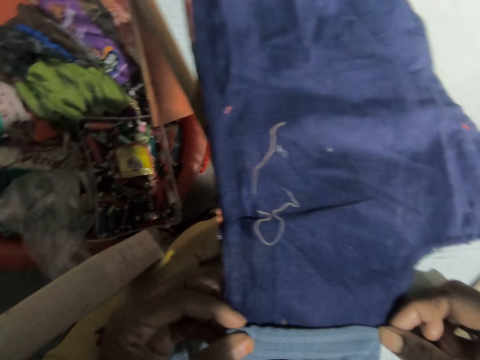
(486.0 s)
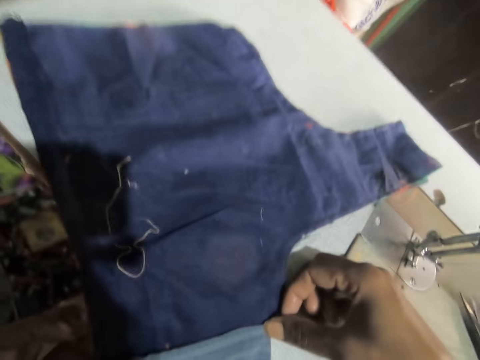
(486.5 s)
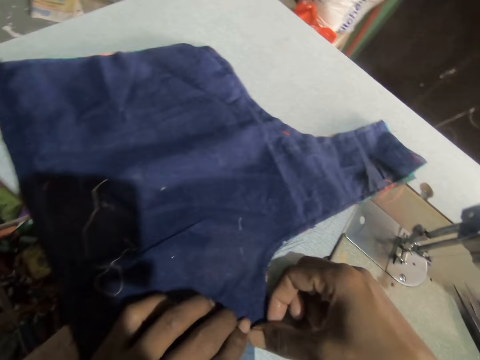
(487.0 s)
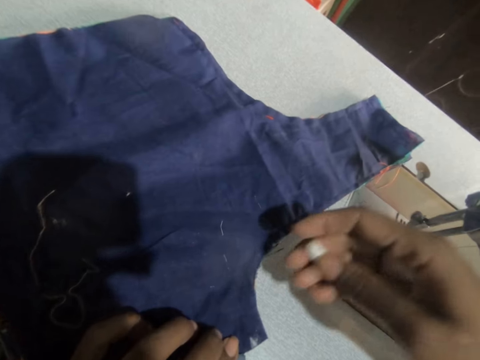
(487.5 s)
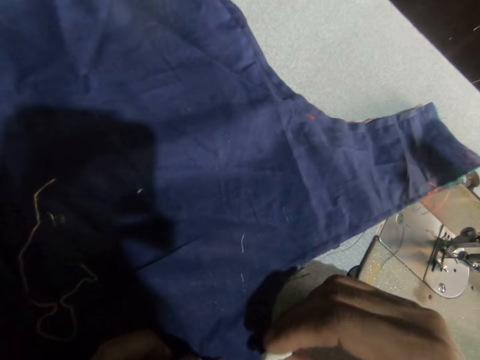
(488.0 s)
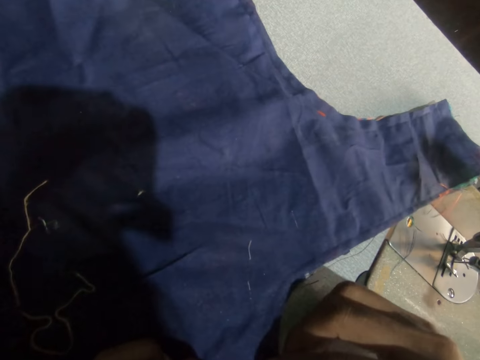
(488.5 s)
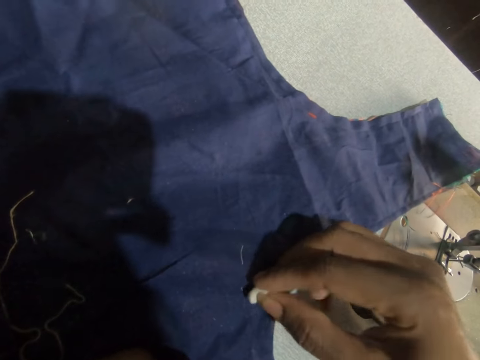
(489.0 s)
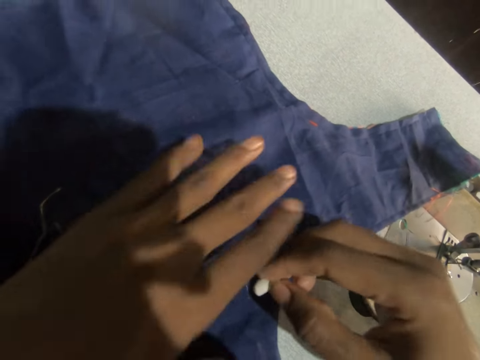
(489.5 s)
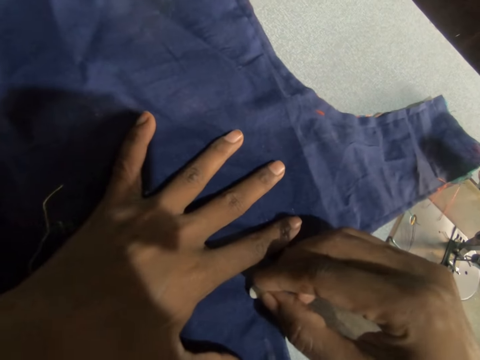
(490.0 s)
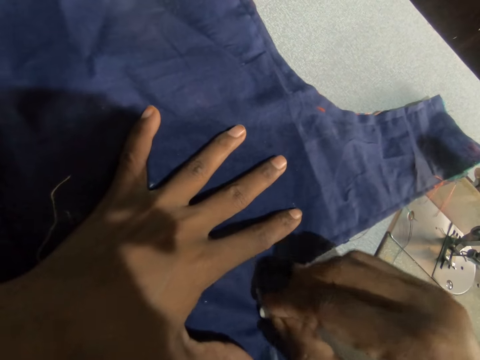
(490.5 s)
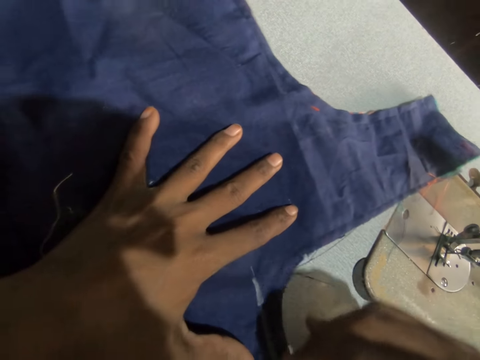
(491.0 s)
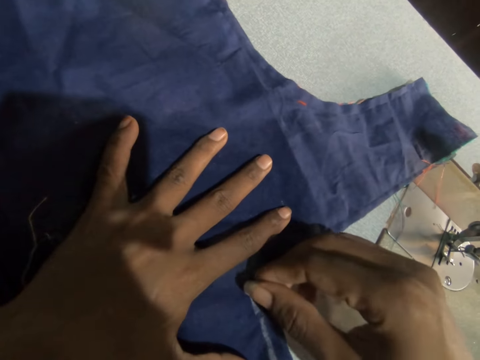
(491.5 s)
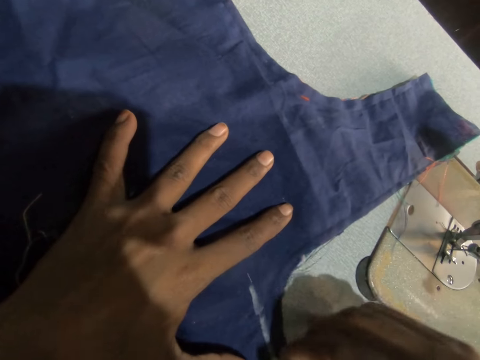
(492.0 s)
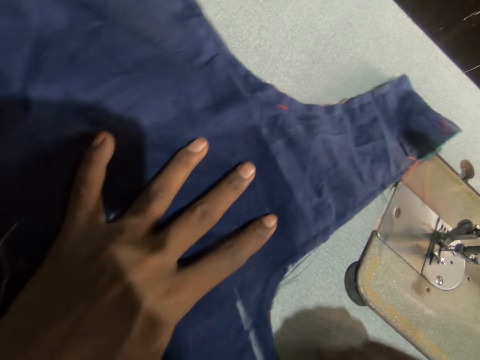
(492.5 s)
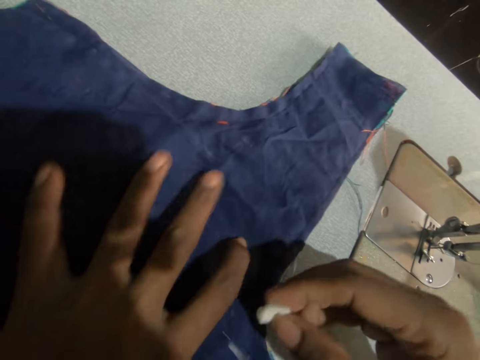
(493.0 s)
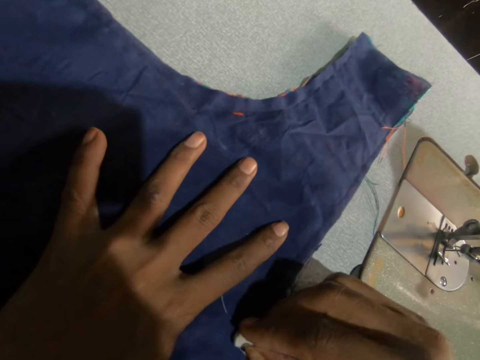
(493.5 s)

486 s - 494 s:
The camera wearer marks the material with a chalk.

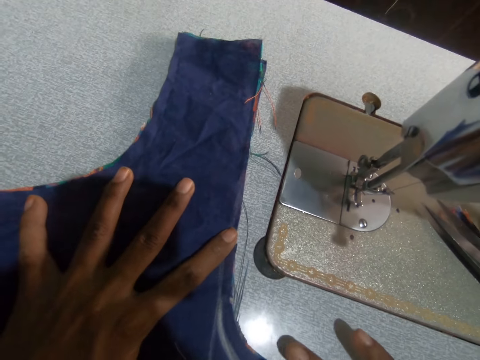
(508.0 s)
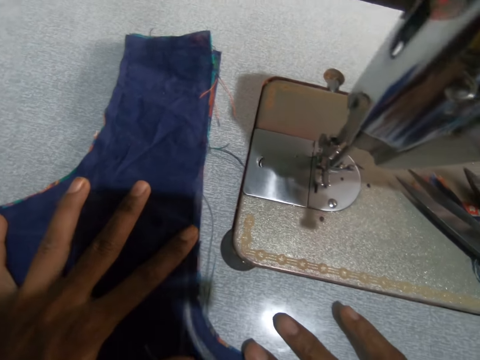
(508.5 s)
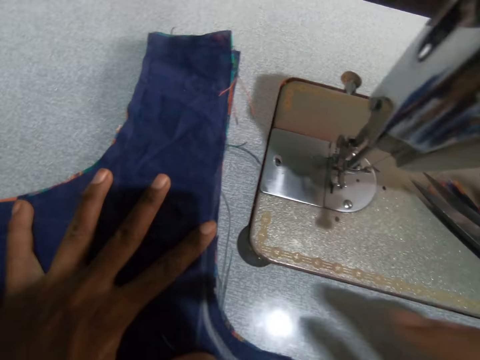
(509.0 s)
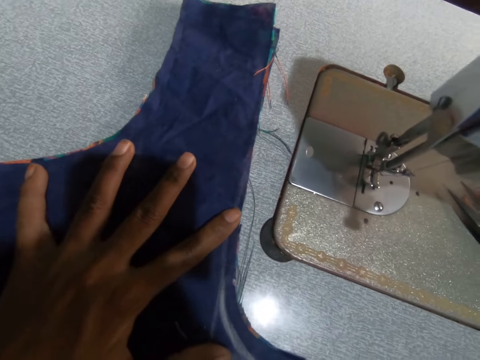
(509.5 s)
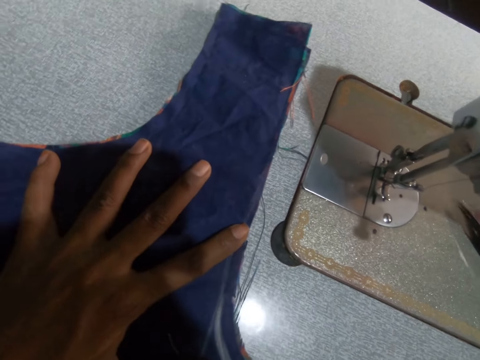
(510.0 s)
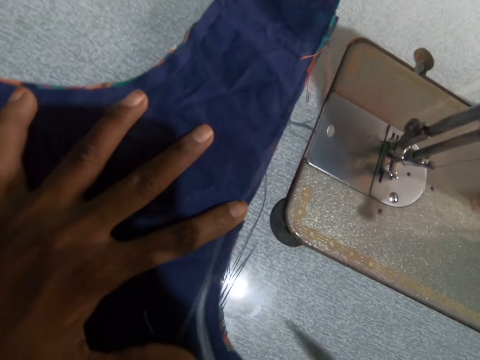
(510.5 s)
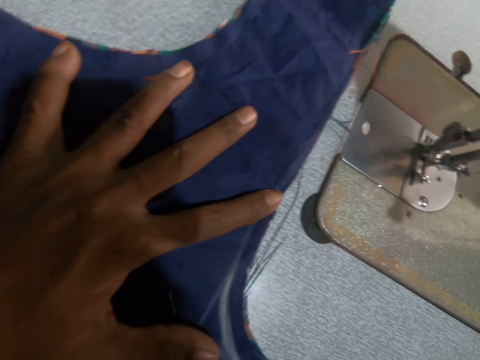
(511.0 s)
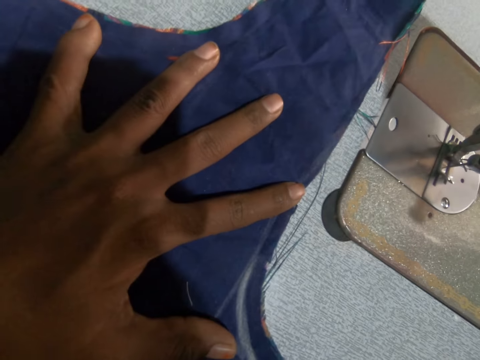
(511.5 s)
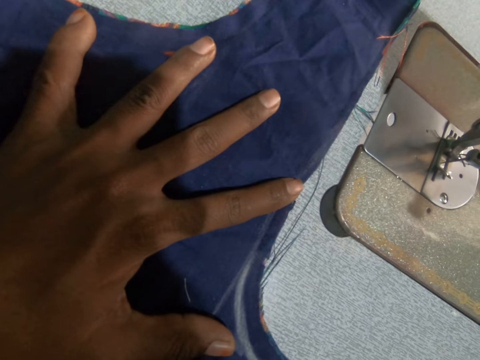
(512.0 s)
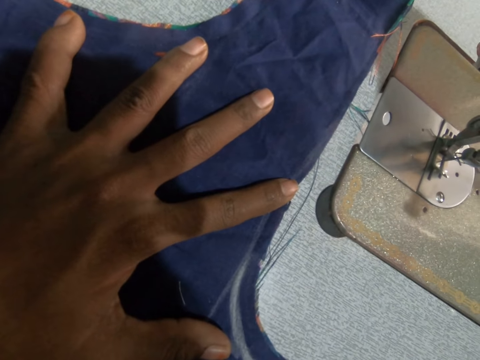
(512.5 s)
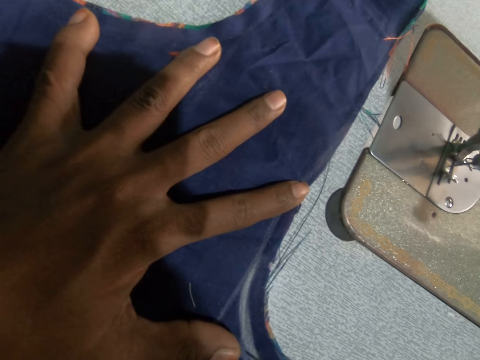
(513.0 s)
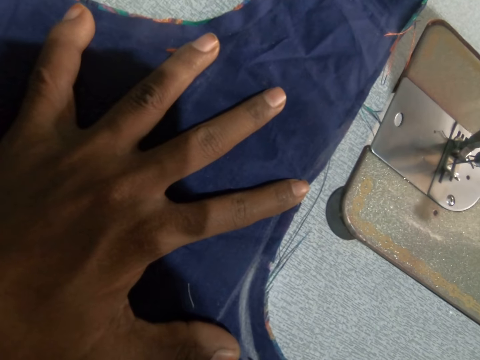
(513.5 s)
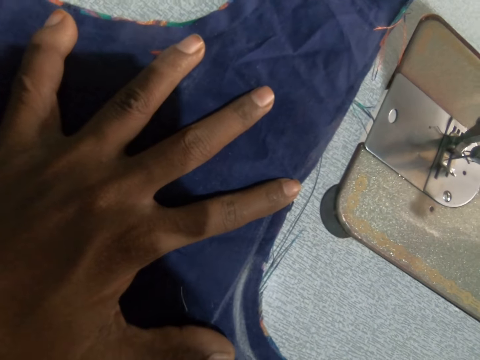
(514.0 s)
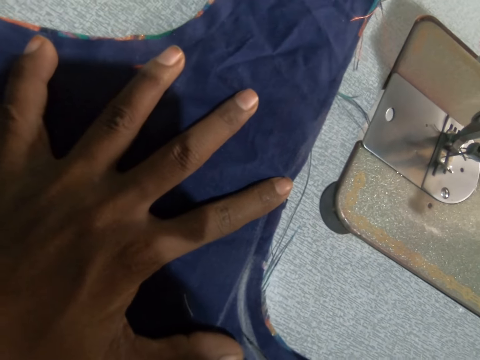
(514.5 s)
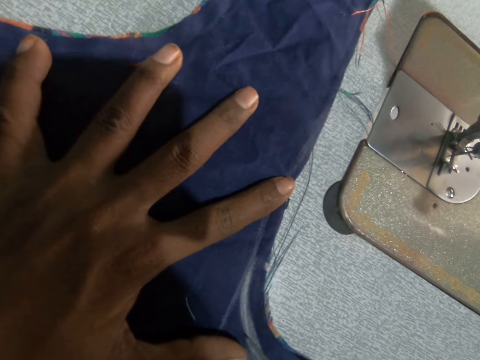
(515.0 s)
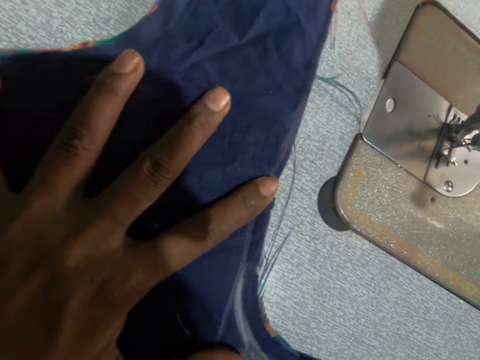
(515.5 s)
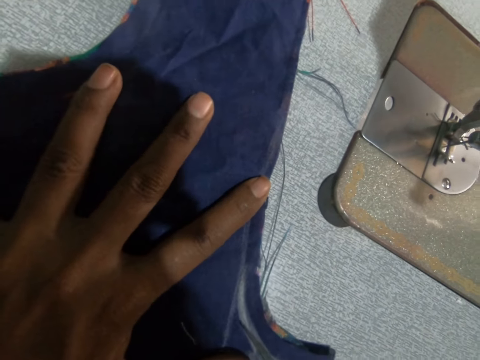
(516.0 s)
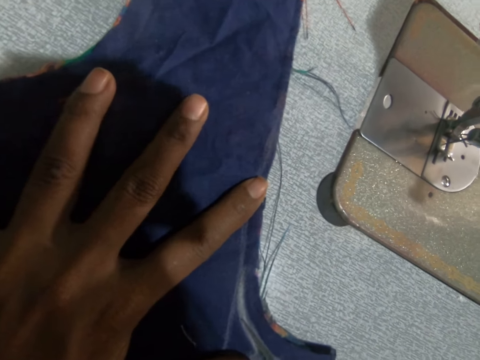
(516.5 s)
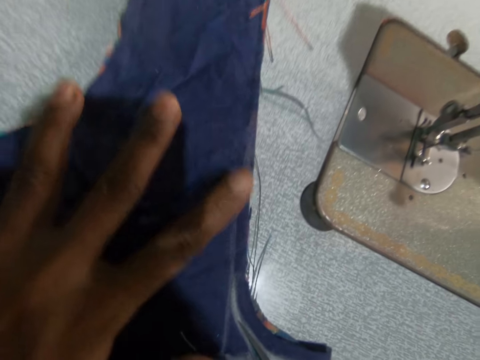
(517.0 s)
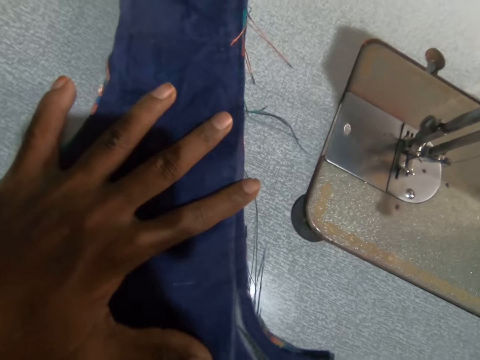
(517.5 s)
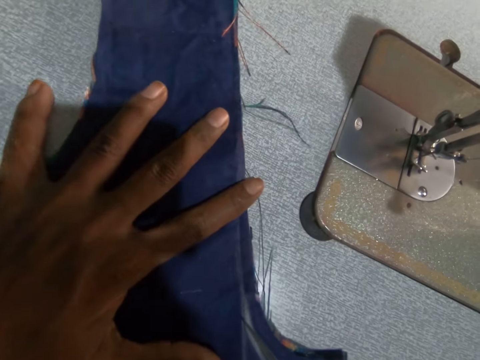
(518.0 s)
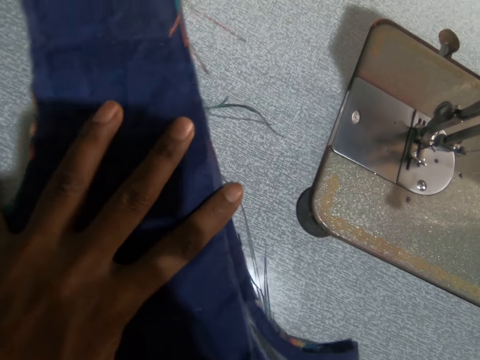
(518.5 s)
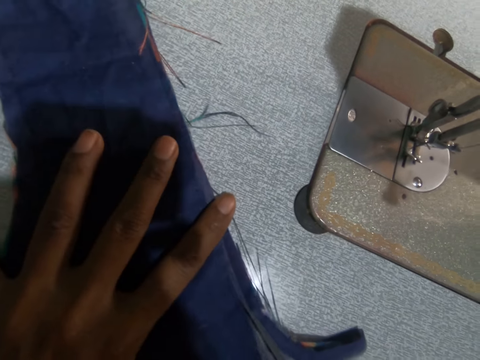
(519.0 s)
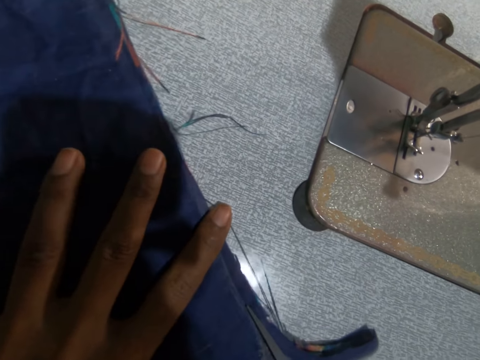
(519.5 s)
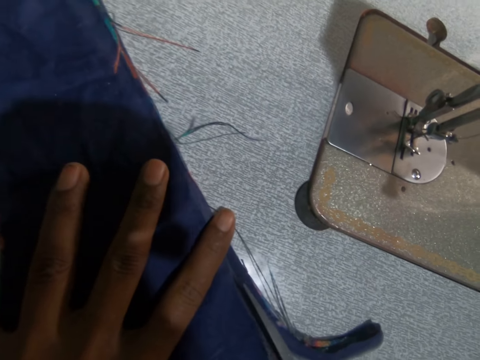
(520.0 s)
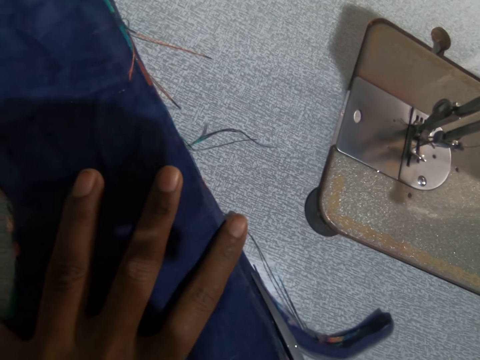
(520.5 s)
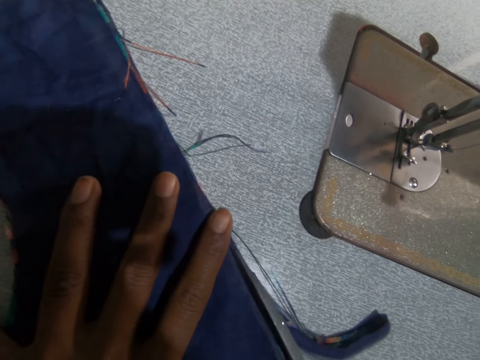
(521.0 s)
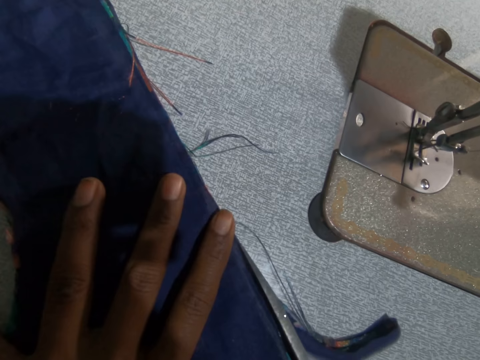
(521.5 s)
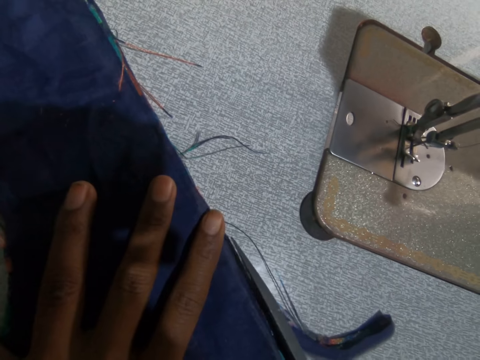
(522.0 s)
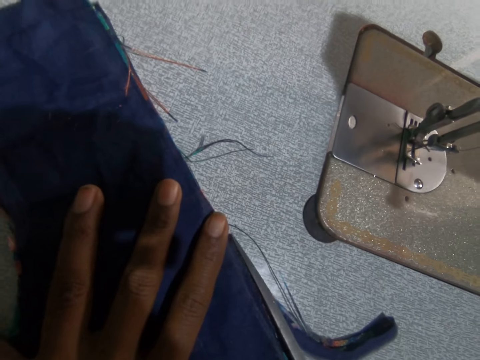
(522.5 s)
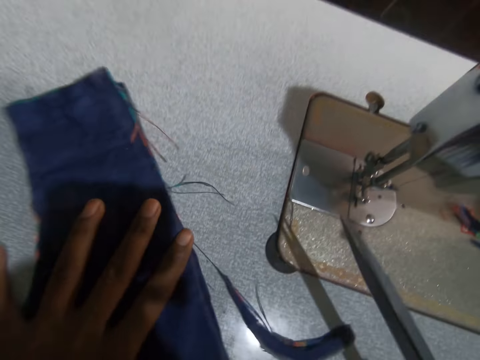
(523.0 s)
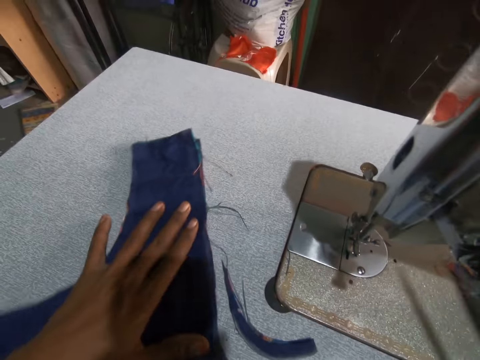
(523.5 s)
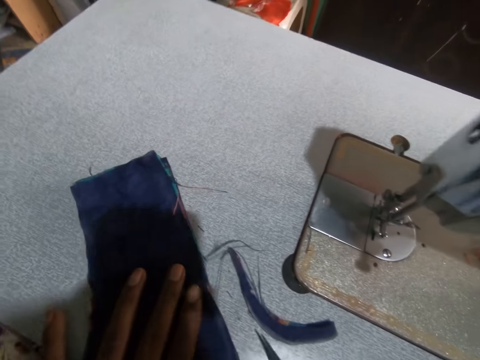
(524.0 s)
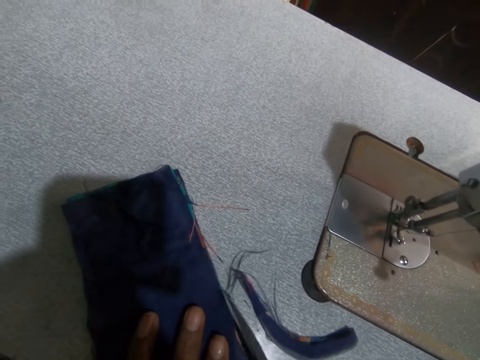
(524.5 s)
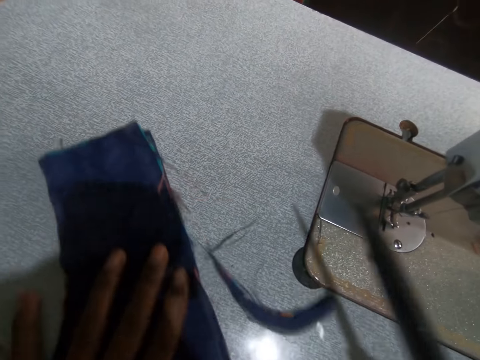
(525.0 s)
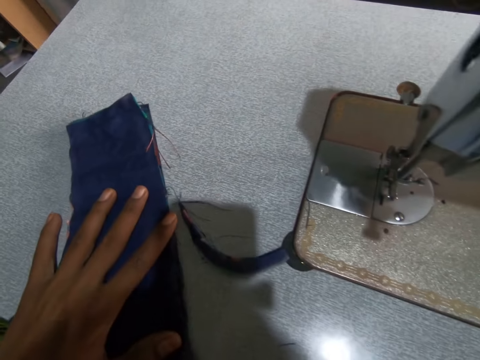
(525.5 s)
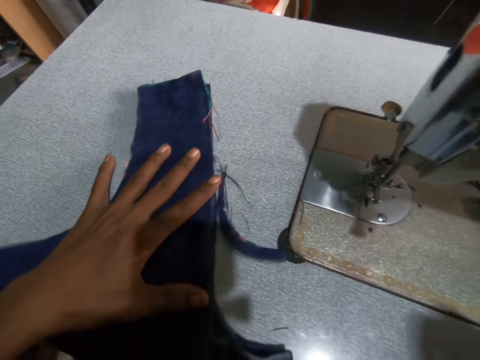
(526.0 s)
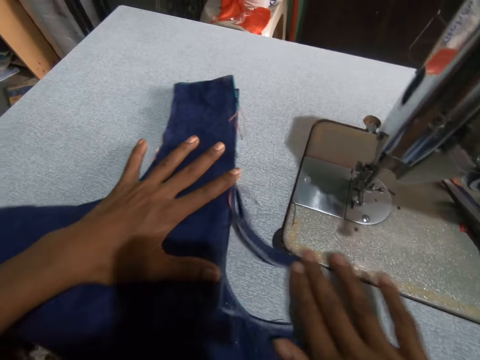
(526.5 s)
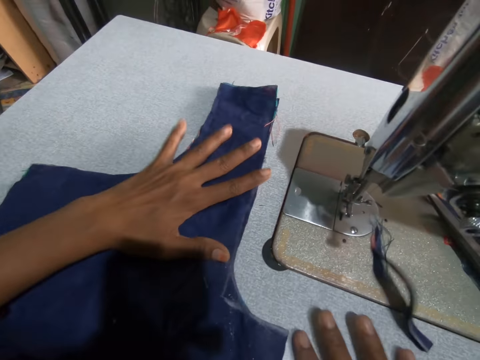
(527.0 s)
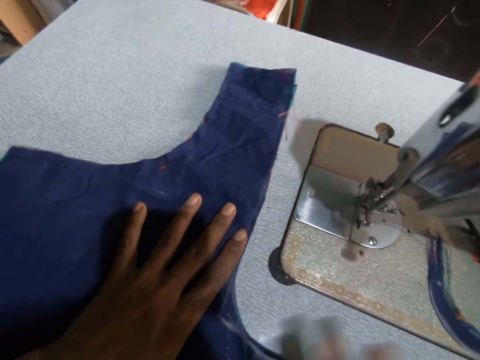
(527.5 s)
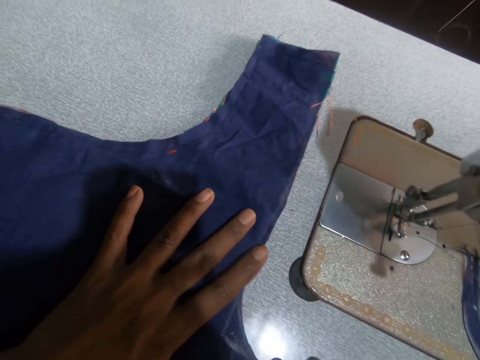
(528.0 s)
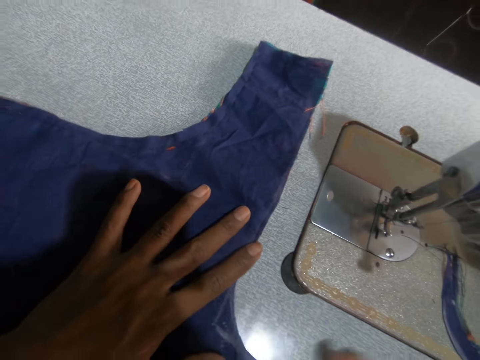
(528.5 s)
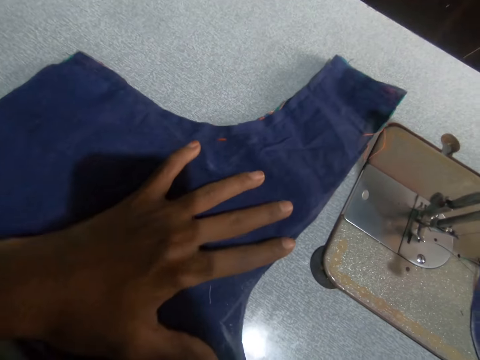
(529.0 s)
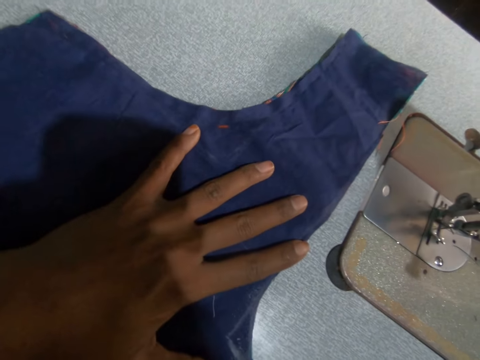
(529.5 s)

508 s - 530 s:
The camera wearer carries the scissor. They pick up the scissor with a hand. They cut the material with the scissor. They drop the scissor. They move a piece of the material with a hand.
